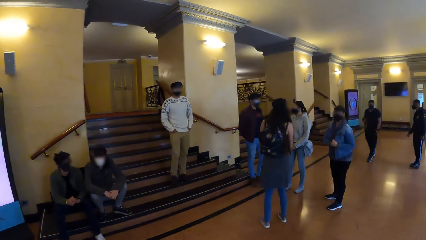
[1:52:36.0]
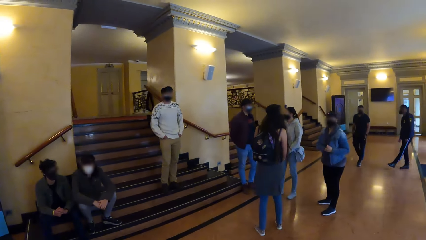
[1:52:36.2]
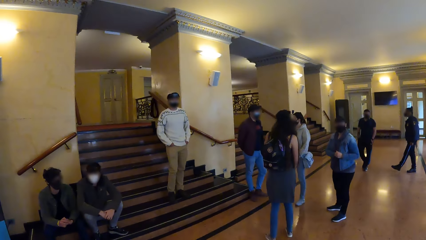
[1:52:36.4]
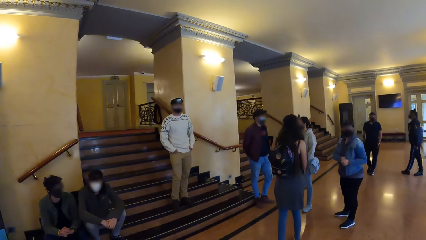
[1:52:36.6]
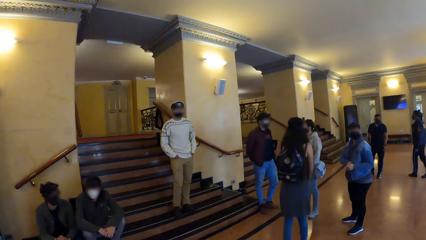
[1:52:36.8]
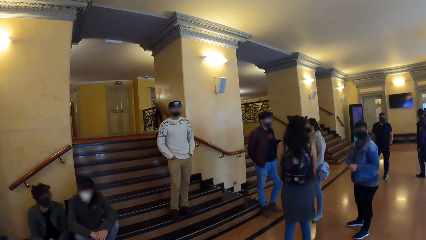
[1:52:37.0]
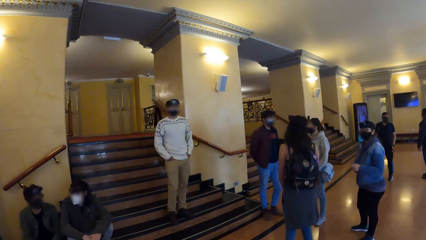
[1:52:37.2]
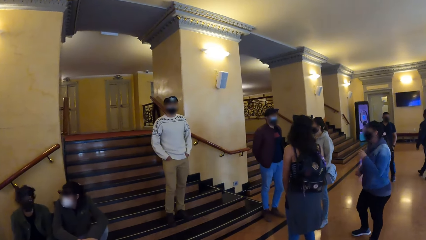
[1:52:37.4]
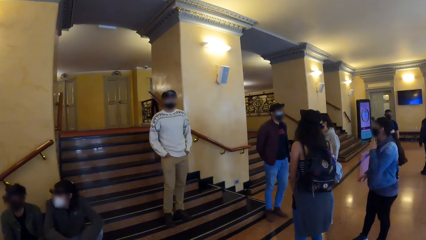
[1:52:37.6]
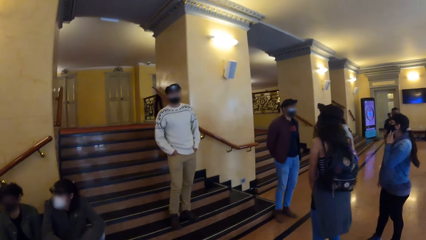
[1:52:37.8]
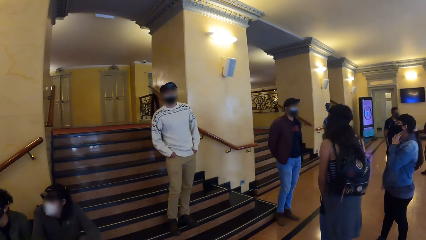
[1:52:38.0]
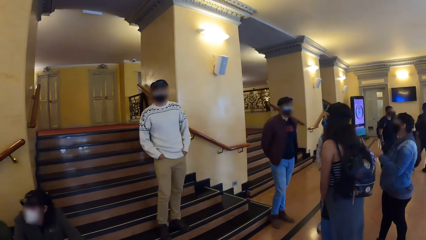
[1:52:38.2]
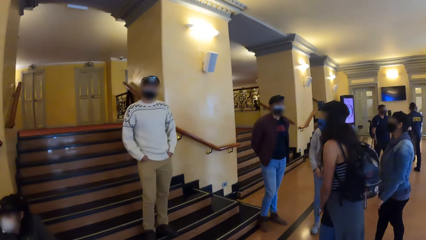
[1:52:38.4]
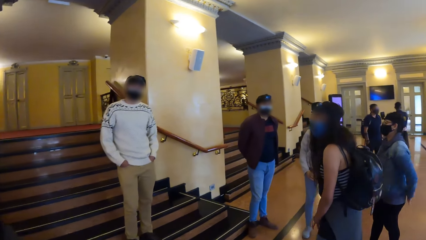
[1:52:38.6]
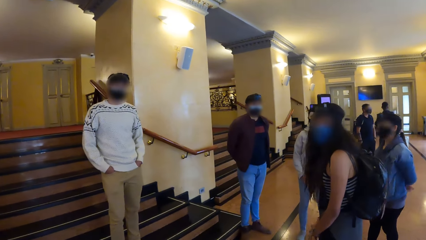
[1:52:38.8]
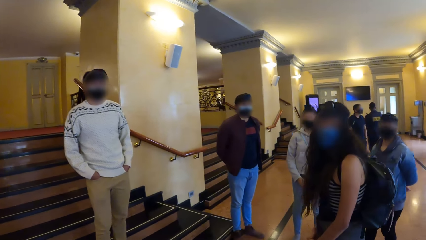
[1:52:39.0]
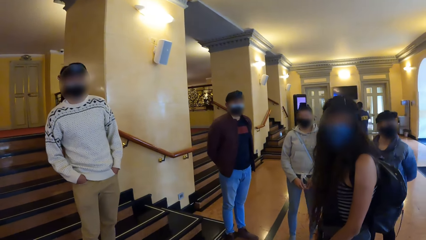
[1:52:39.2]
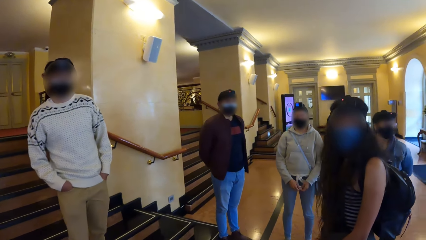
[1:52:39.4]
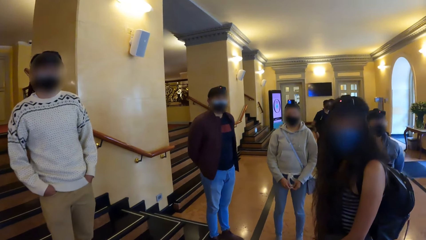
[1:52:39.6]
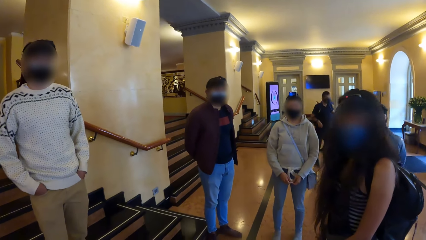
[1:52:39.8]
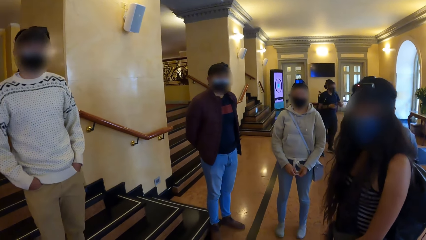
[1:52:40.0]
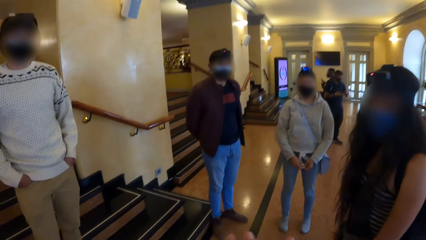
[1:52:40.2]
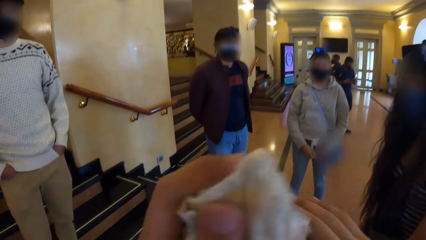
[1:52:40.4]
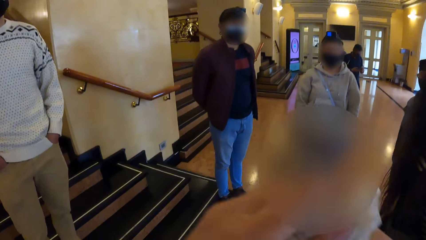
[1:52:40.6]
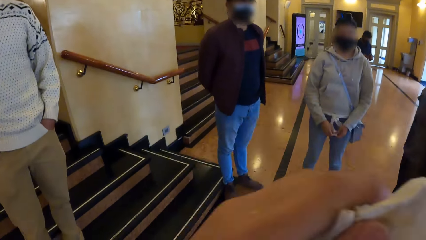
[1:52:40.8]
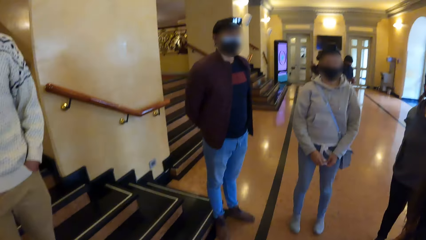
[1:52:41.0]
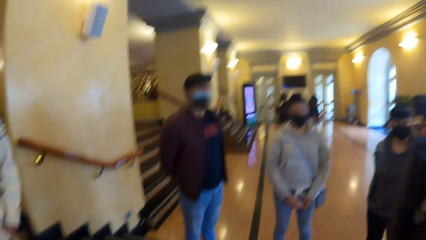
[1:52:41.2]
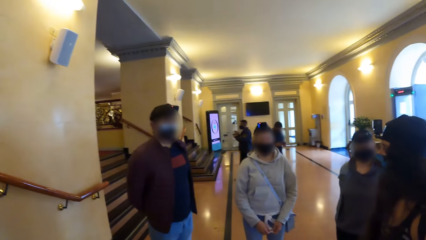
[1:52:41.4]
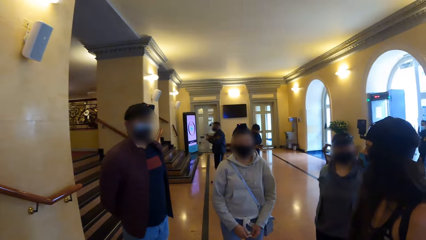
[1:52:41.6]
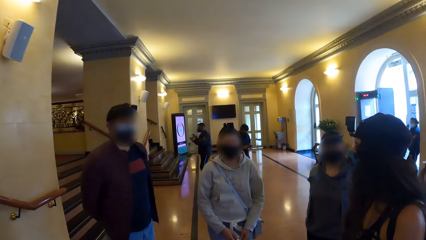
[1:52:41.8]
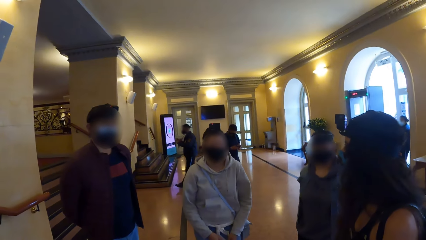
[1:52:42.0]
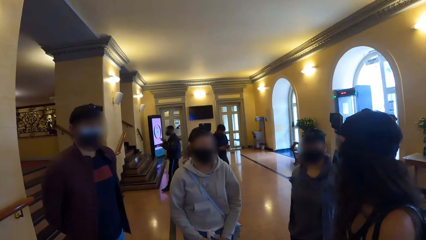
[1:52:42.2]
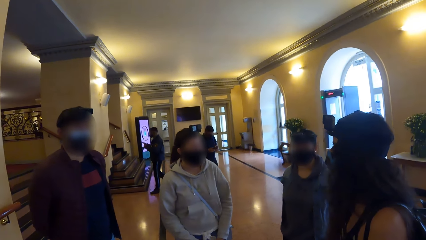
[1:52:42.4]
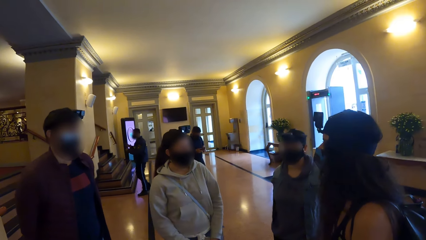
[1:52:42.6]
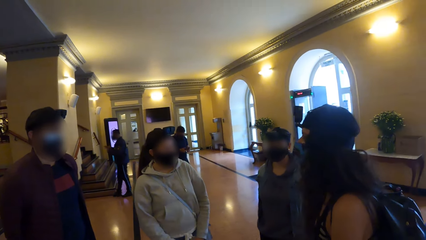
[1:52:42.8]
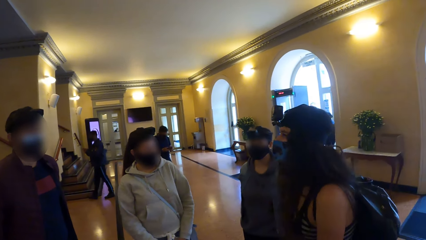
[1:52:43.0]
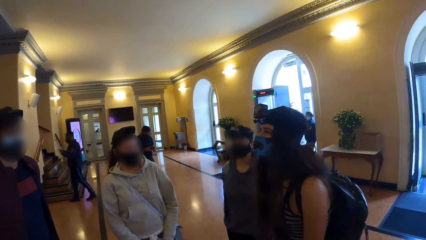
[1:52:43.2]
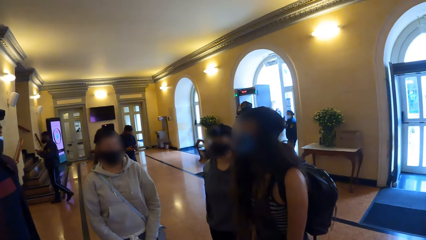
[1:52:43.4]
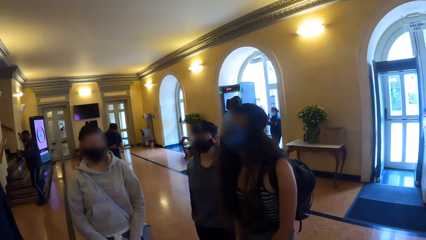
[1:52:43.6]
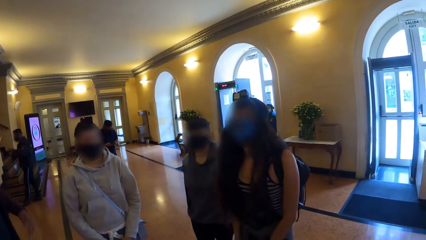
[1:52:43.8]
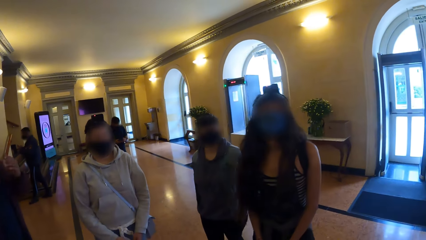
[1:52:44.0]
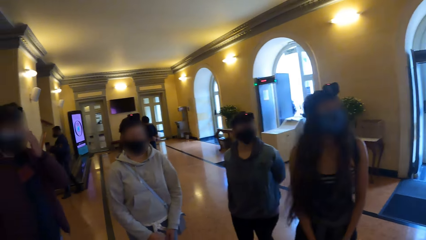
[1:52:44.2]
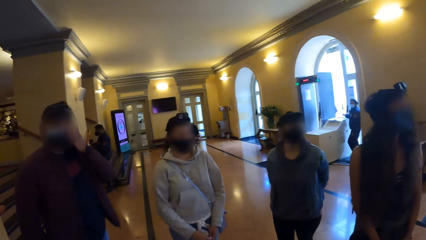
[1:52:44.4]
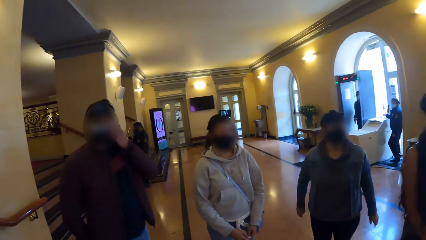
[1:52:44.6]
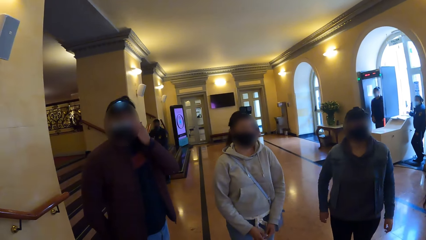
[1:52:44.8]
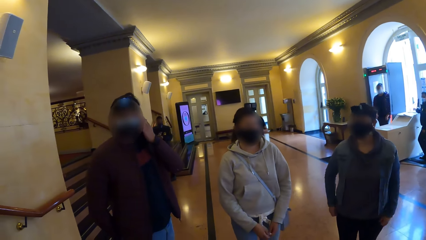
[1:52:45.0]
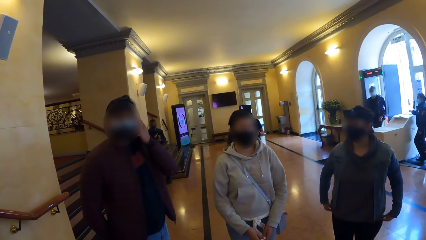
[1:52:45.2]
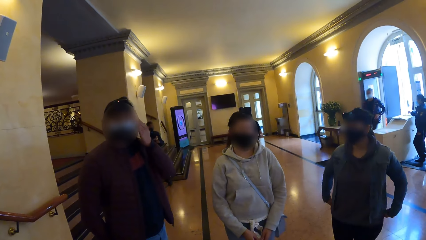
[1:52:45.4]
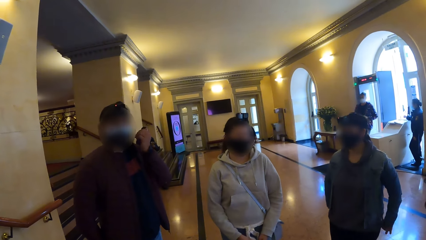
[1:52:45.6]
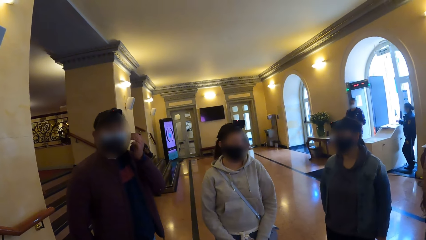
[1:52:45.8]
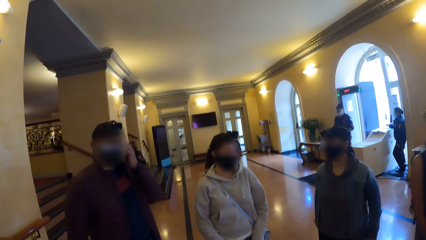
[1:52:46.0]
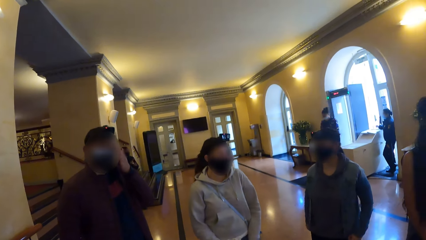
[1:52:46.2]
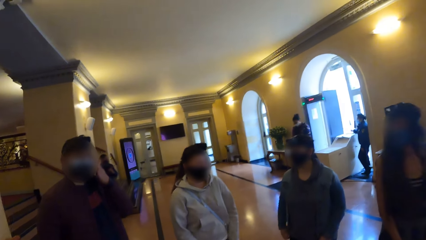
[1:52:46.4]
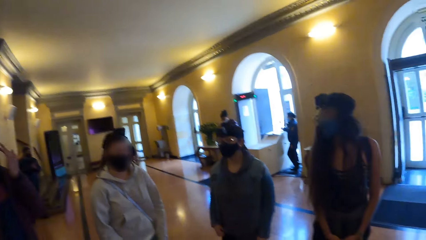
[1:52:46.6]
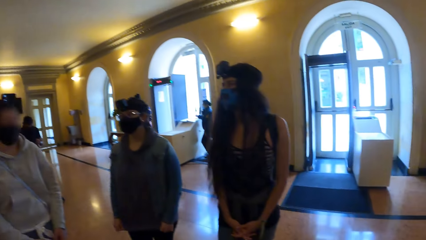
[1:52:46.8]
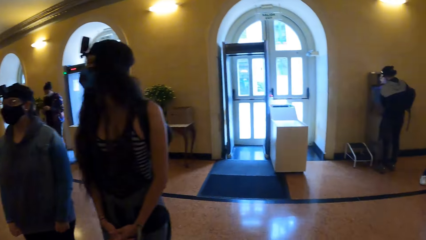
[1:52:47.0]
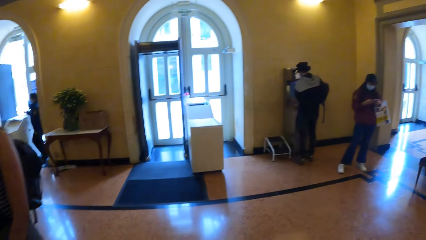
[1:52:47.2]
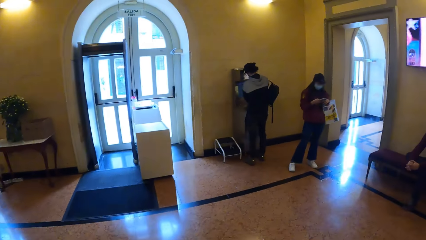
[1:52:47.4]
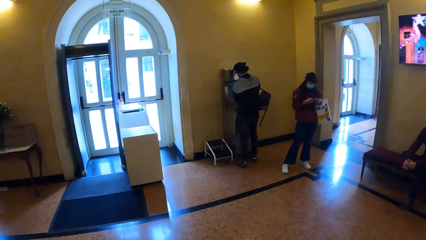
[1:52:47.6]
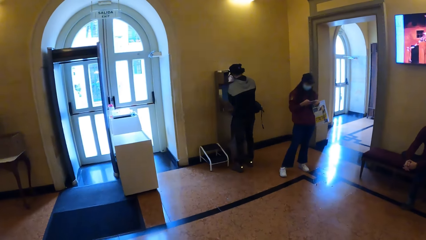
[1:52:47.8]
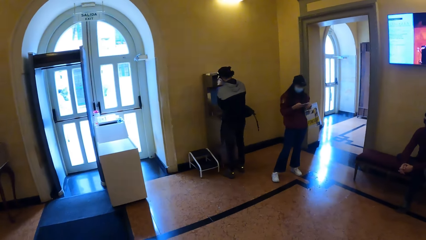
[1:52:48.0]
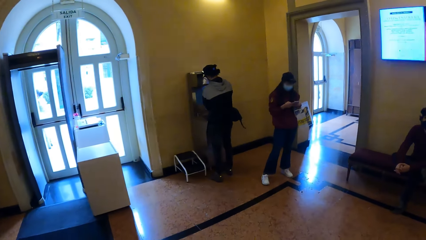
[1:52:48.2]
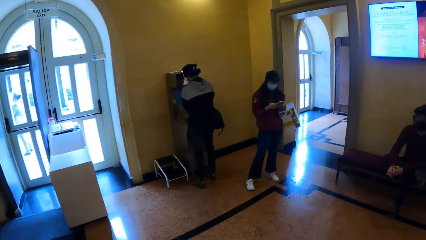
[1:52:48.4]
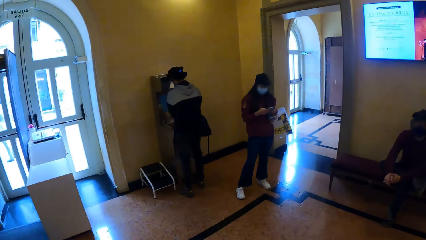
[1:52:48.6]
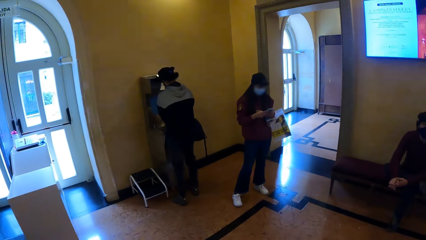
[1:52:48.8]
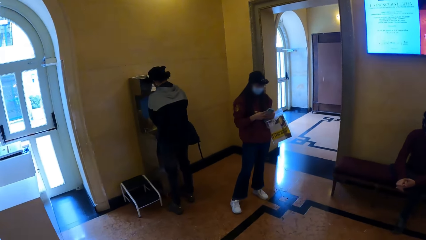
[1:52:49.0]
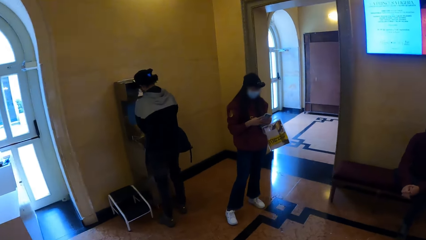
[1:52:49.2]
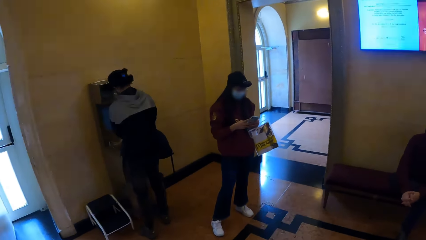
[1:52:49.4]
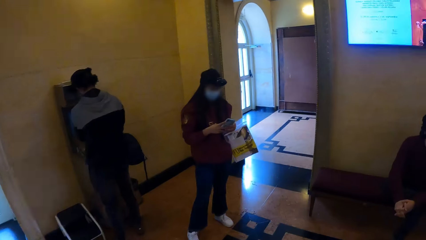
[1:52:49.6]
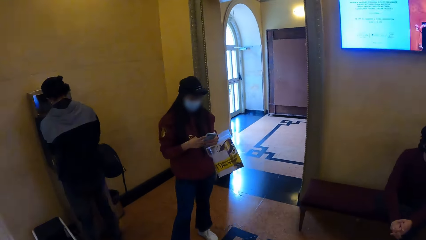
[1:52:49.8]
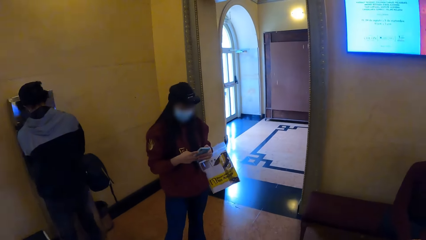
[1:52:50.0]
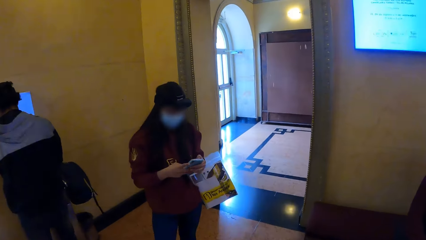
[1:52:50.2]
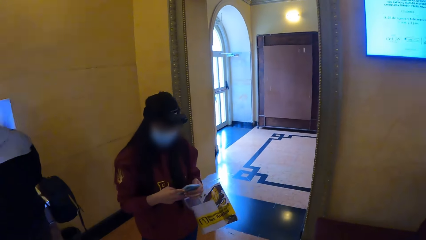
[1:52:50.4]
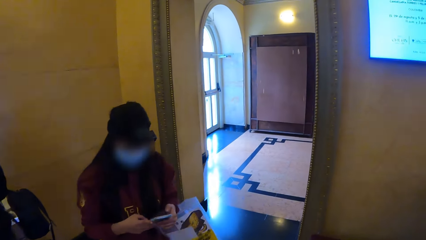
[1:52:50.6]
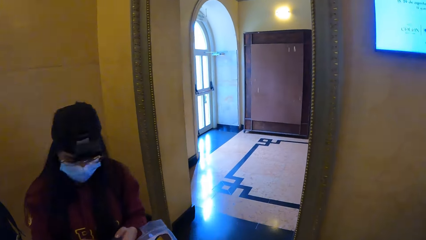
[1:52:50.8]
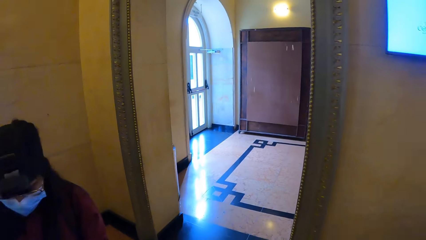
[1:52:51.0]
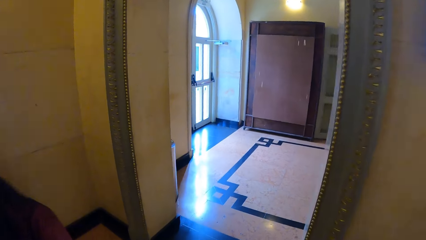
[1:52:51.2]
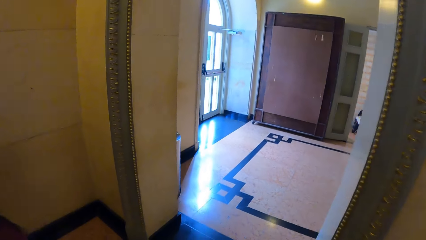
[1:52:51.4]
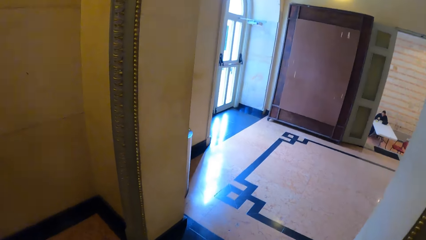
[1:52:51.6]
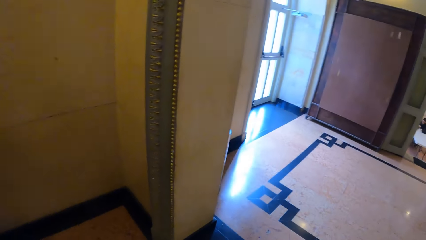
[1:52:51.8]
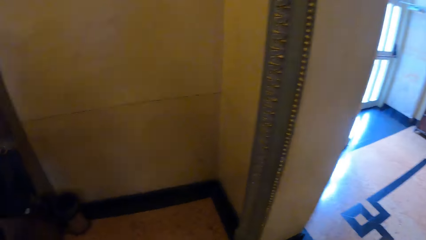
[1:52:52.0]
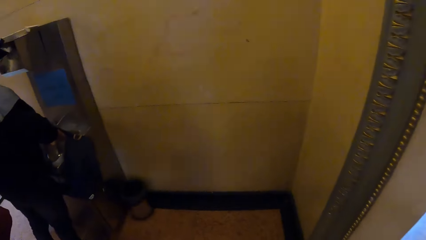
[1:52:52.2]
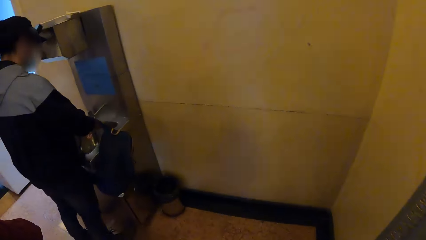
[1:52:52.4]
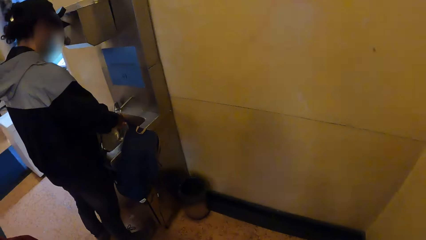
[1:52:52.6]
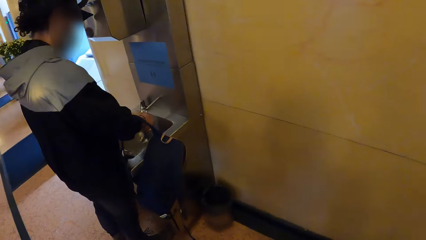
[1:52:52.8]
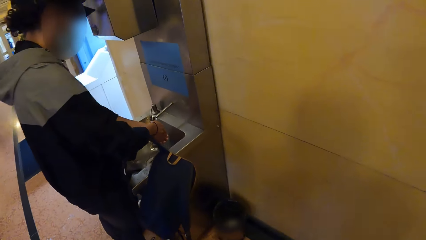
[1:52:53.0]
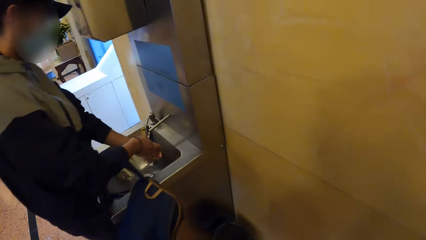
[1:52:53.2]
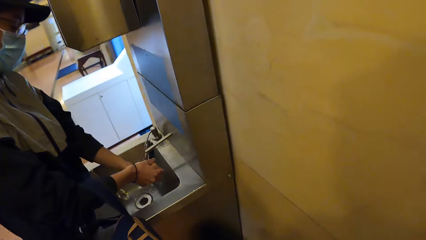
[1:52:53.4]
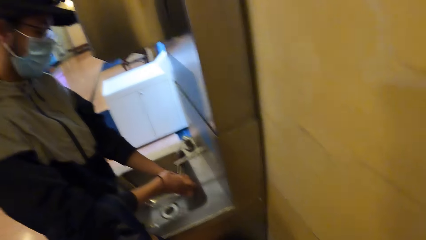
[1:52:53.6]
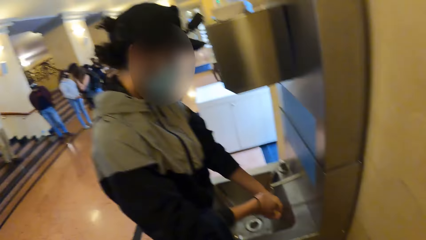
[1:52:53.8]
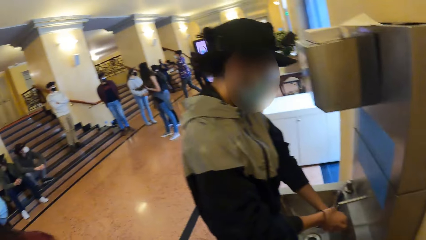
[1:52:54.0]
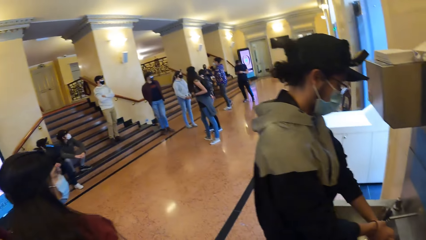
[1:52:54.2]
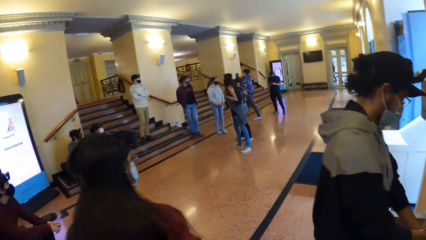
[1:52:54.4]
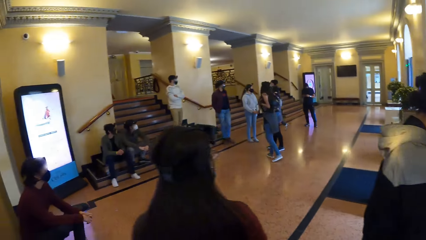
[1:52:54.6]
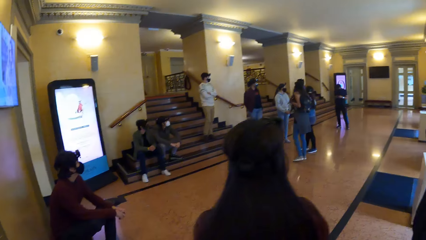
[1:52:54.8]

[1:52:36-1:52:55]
The camera wearer walks across the floor. A woman touches the nose mask on her face with her left hand. The camera wearer interacts with a group of people. He cleans his face with the toilet paper in his left hand. He rubs the hands with a serviette. He looks around. A man touches his face with his left hand. Another man walks into the room. Another woman operates a mobile phone with her hands. The camera wearer walks in the room. A person moves the bag down. The person washes the hand at the sink.
